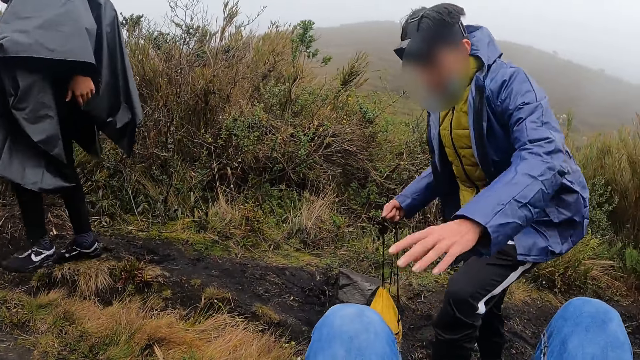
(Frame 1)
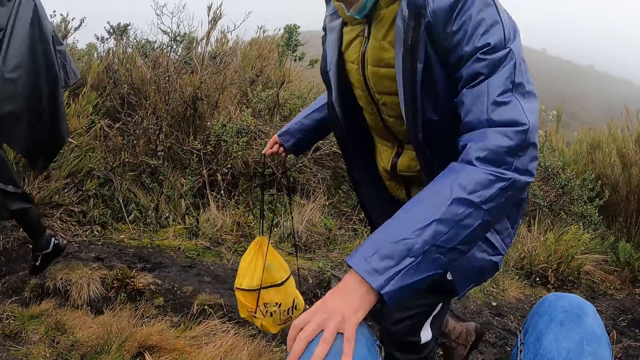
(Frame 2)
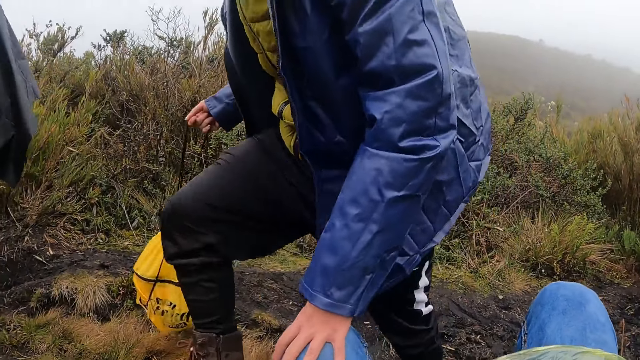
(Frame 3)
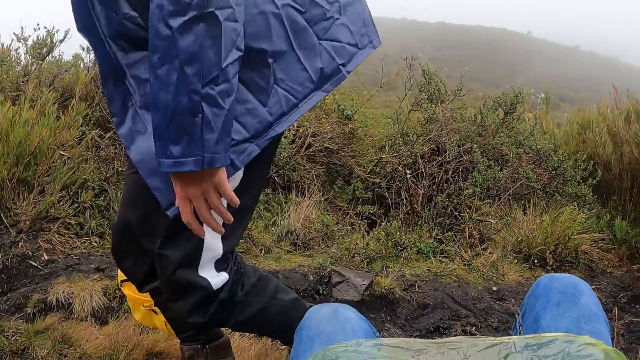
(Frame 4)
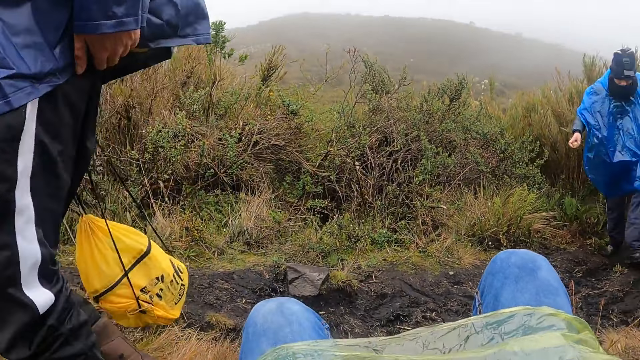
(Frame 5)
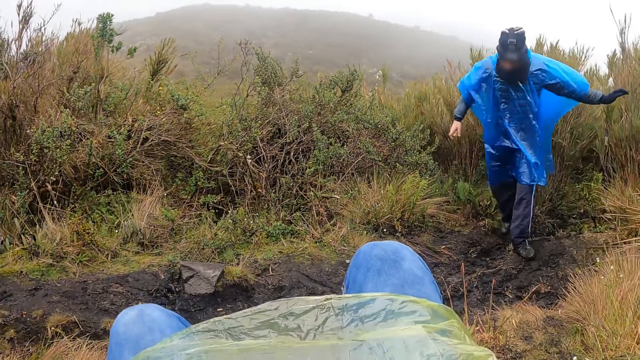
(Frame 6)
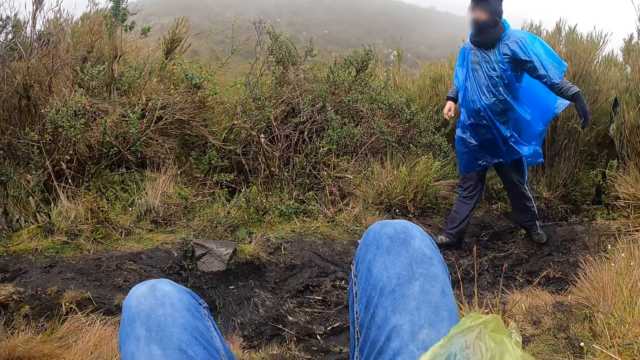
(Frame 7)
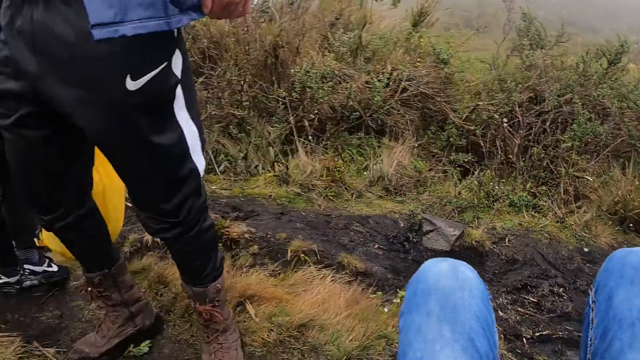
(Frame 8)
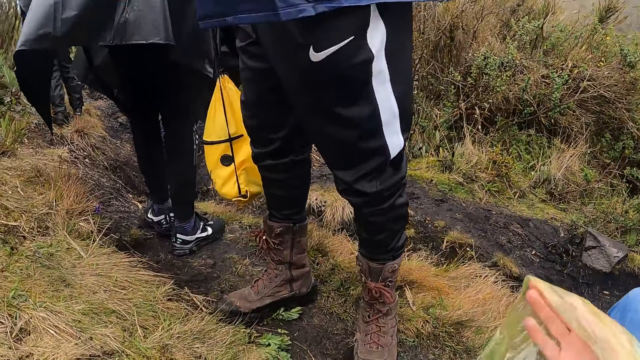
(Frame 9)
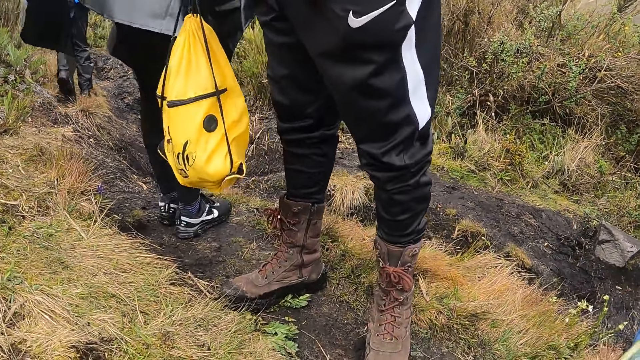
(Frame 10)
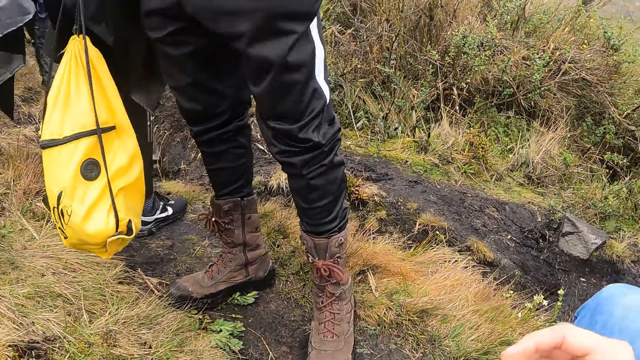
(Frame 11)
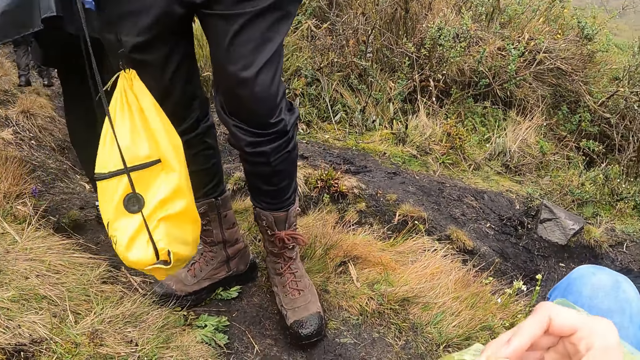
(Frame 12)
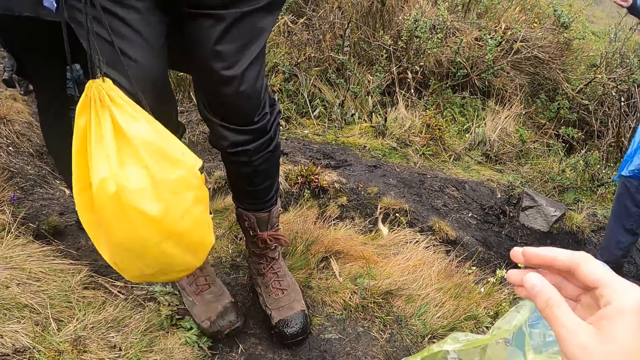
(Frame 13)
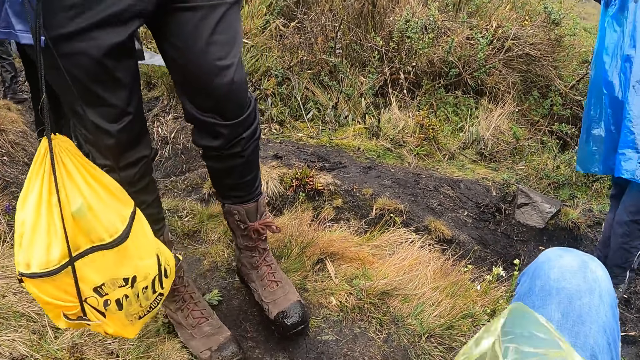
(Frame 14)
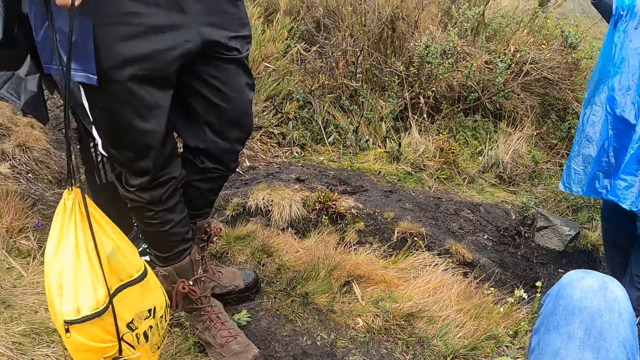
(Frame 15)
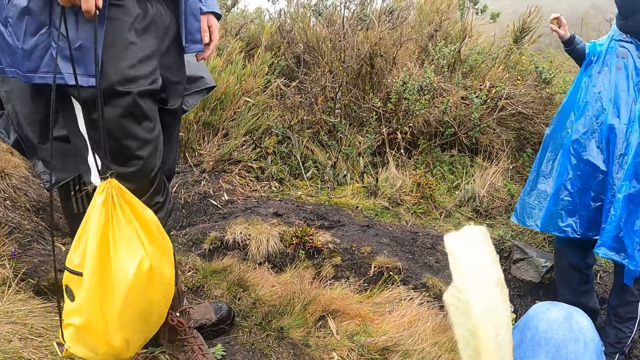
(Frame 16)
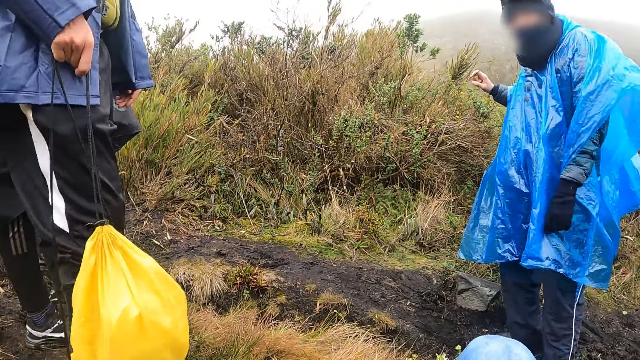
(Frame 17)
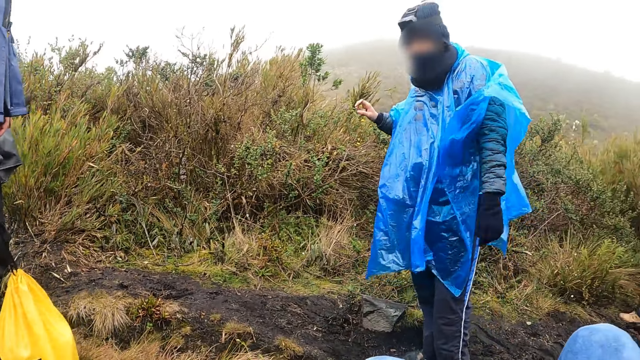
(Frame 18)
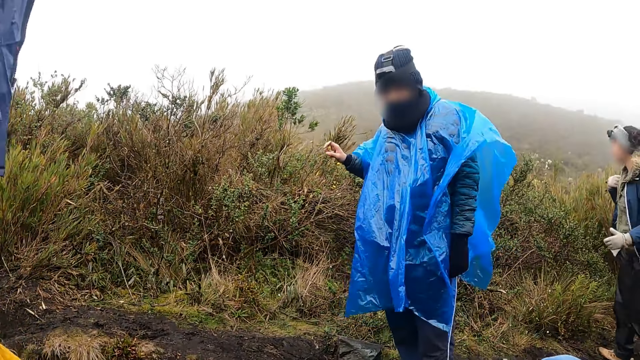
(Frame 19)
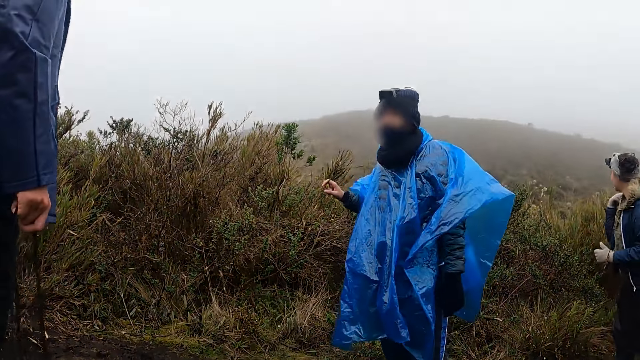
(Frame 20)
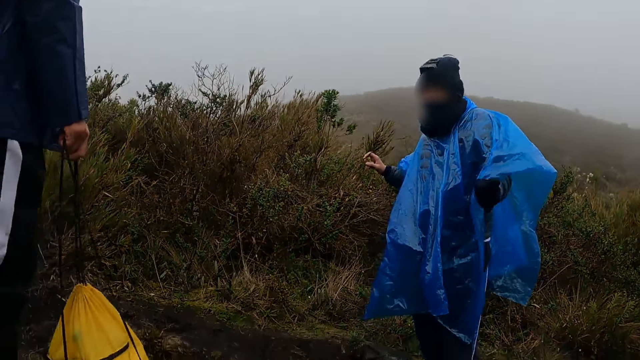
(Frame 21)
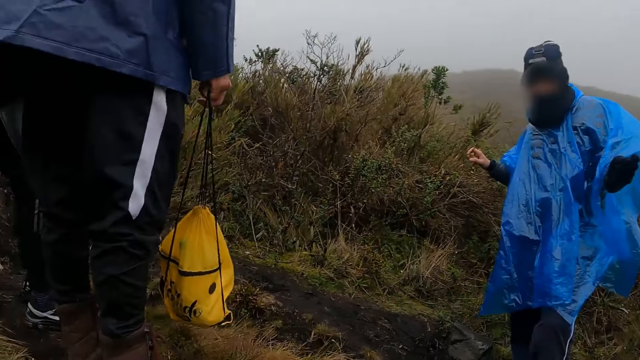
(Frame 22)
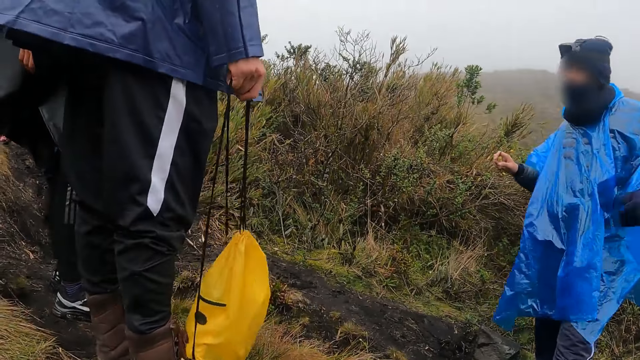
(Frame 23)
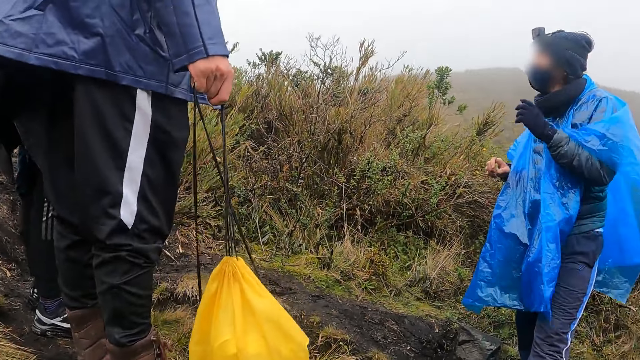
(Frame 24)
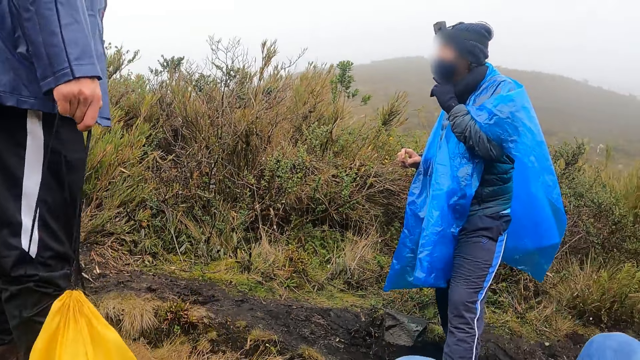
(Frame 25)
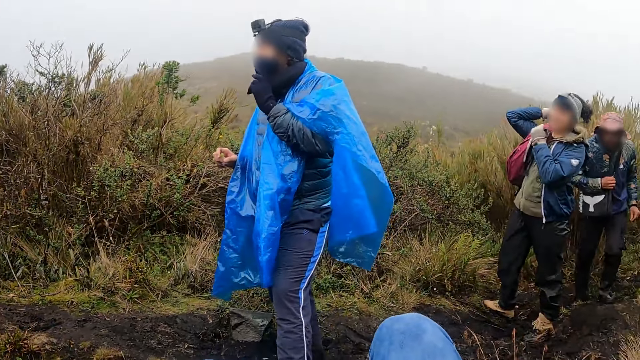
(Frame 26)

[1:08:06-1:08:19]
The camera wearer converses with their friends. The man touches the camera wearer's leg with his left hand and a backpack in his right hand. Another man walks up the pathway. The camera wearer throws dust on the ground. They converse with the other man. They converse with their friends.

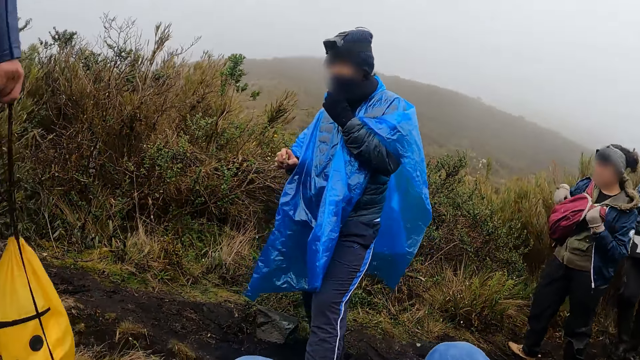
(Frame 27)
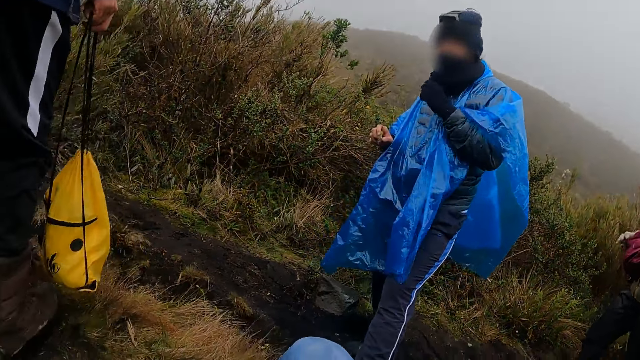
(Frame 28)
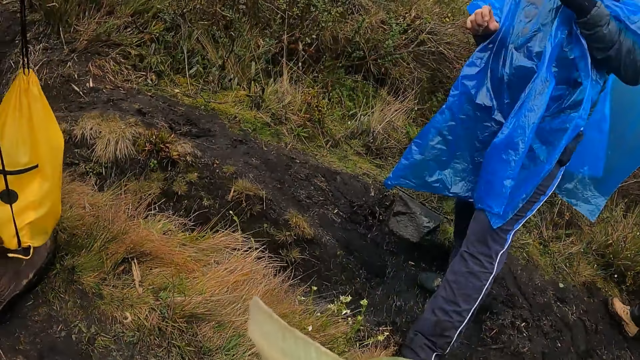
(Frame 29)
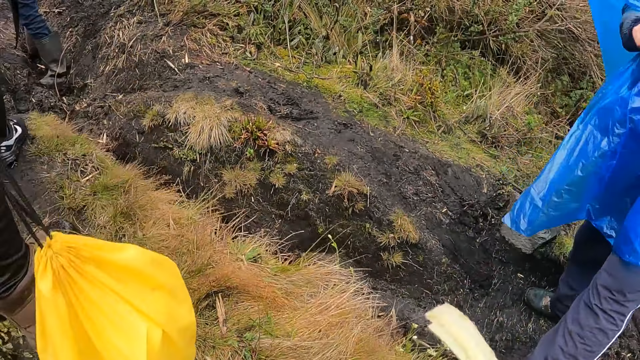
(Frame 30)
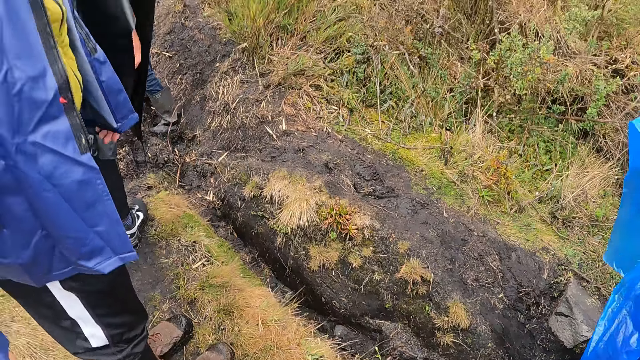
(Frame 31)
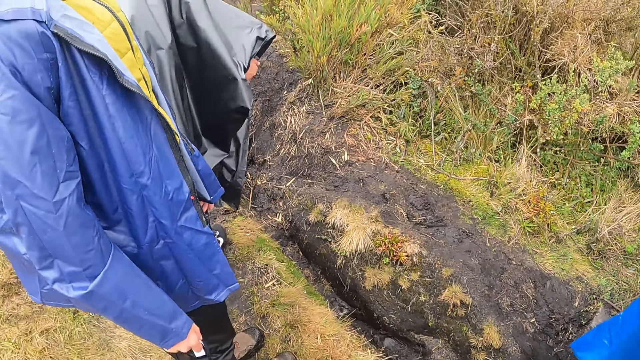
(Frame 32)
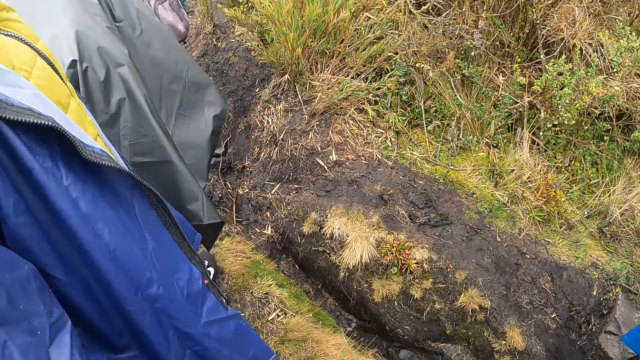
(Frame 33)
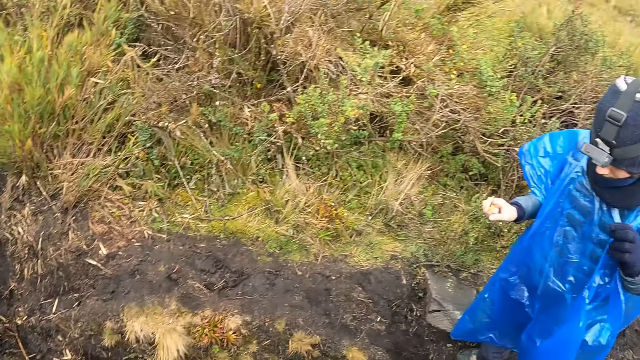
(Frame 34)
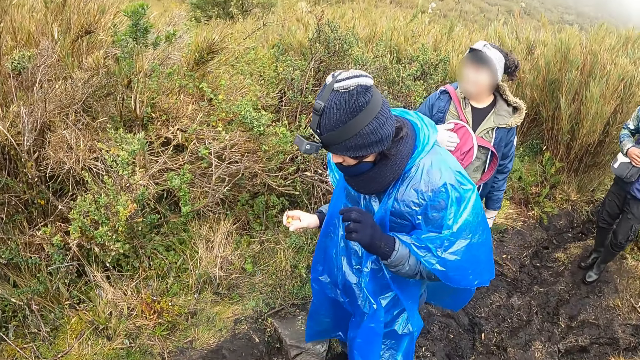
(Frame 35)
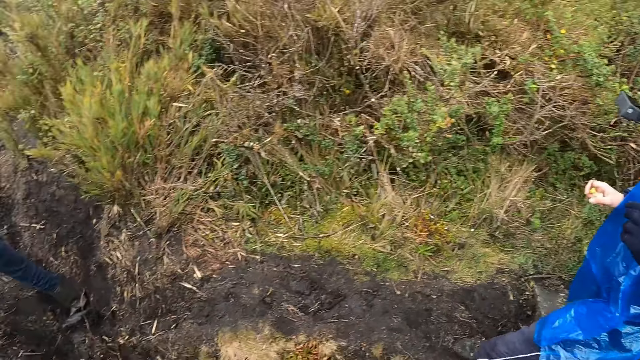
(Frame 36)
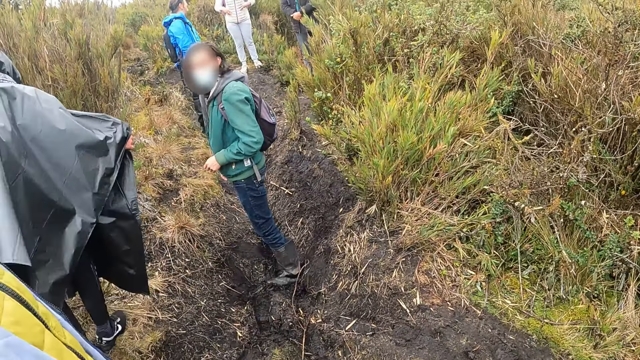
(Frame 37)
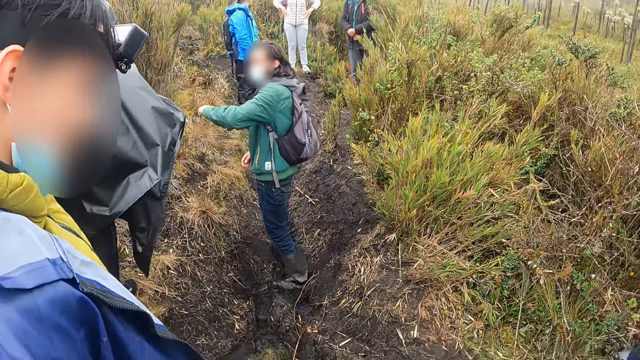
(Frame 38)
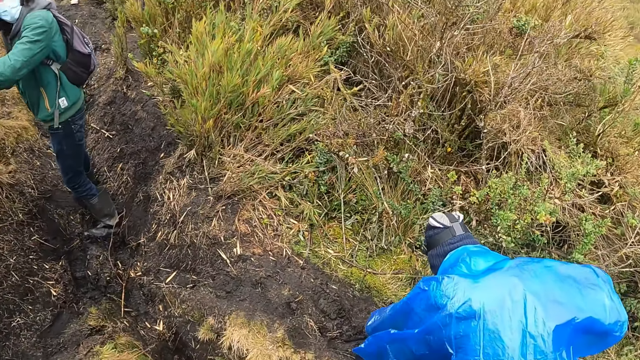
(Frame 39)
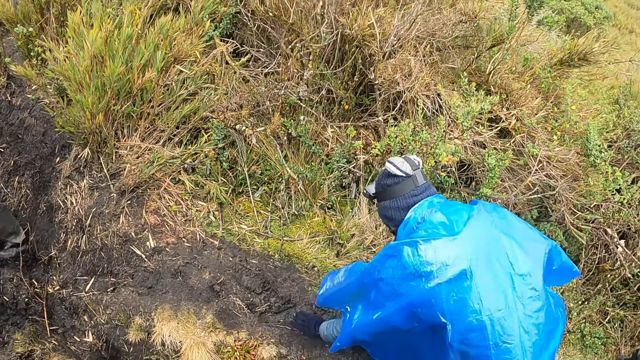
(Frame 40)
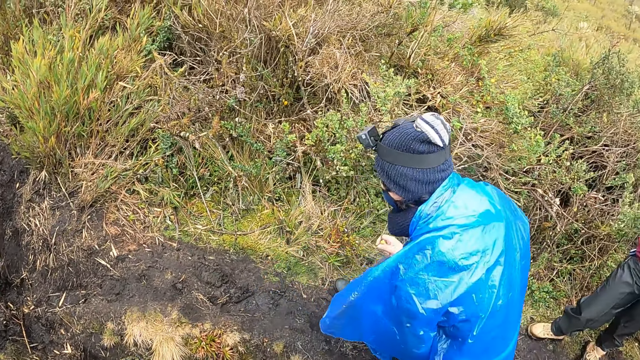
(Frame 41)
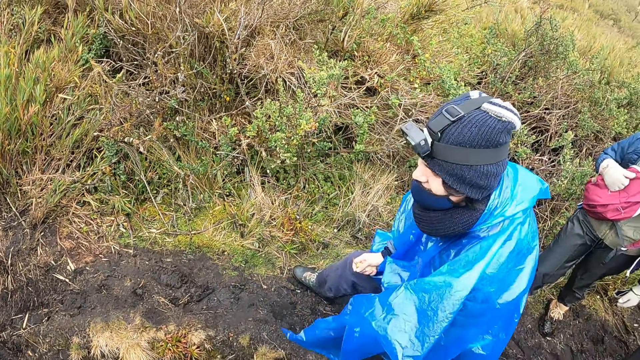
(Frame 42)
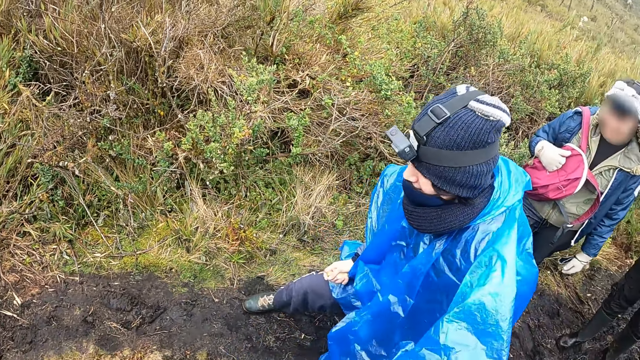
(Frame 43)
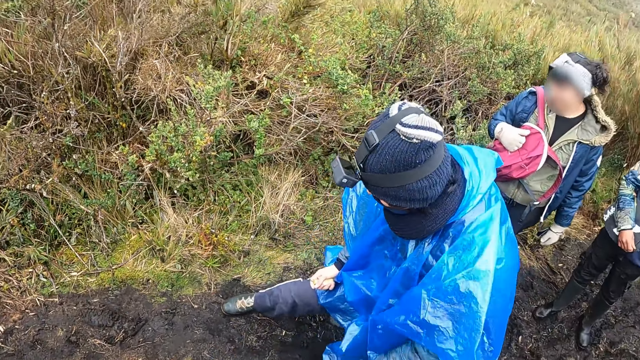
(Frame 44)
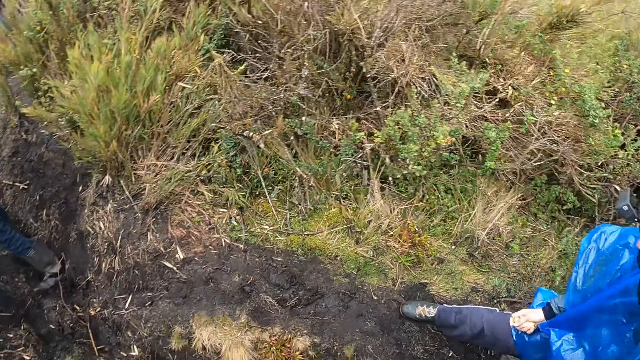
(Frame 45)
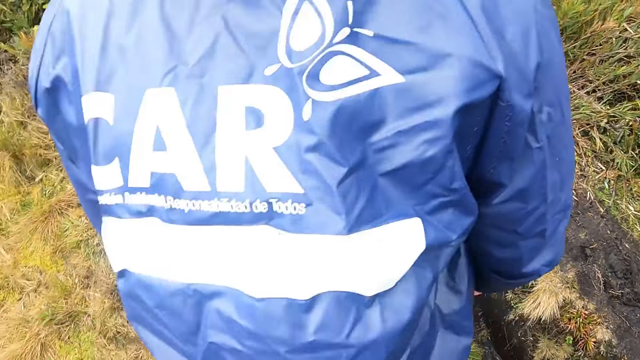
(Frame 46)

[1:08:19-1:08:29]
The camera wearer stands up from the bush on the pathway. The man slips to the floor on the pathway.
